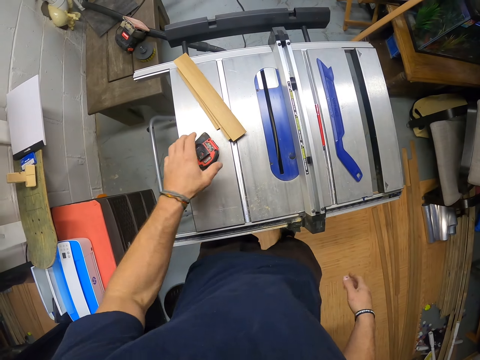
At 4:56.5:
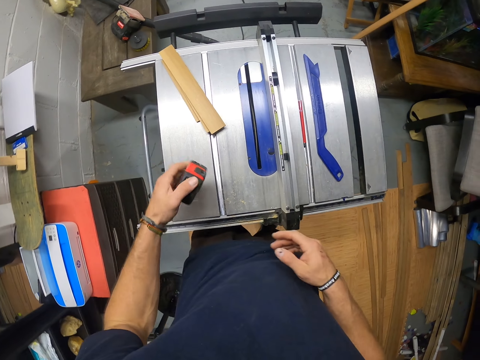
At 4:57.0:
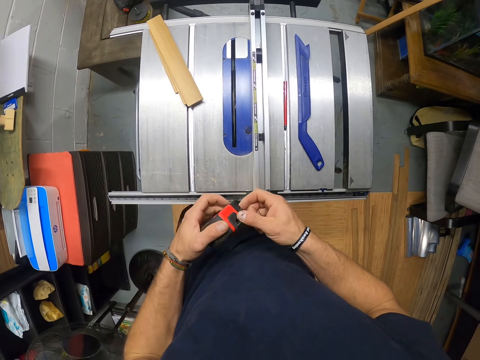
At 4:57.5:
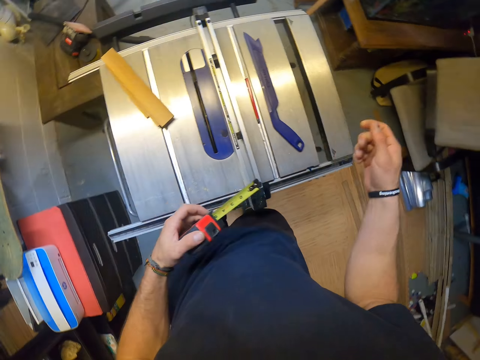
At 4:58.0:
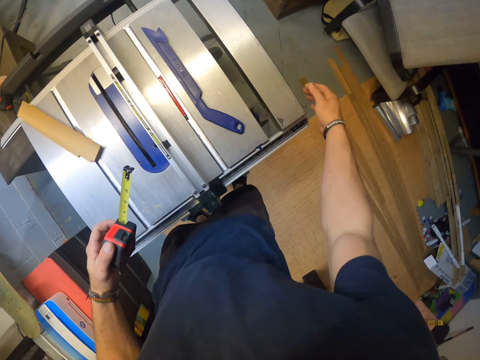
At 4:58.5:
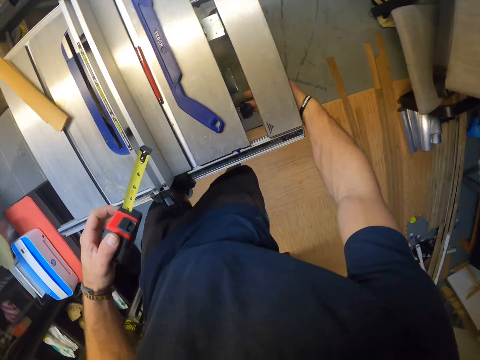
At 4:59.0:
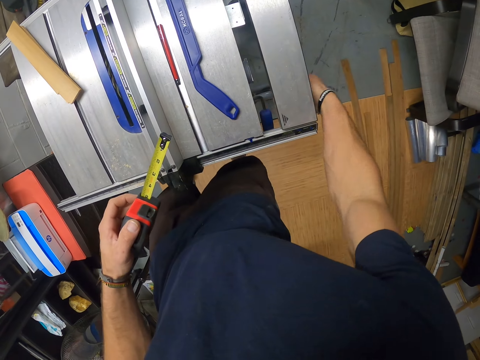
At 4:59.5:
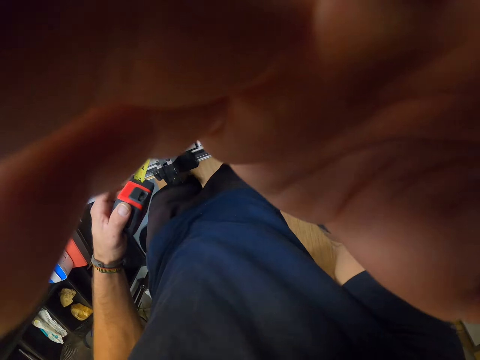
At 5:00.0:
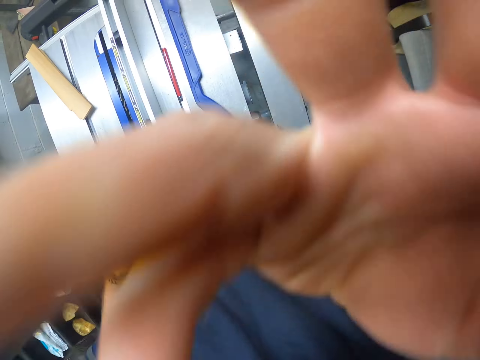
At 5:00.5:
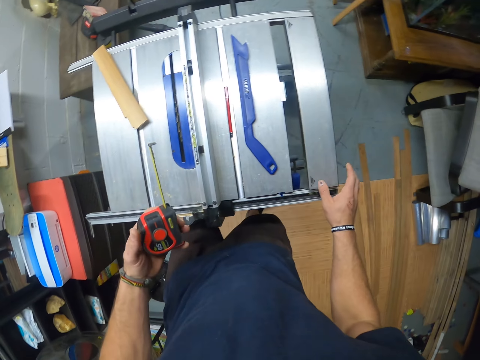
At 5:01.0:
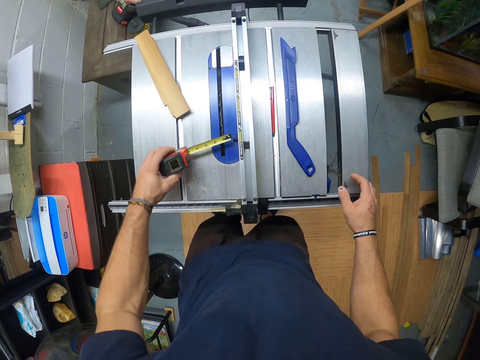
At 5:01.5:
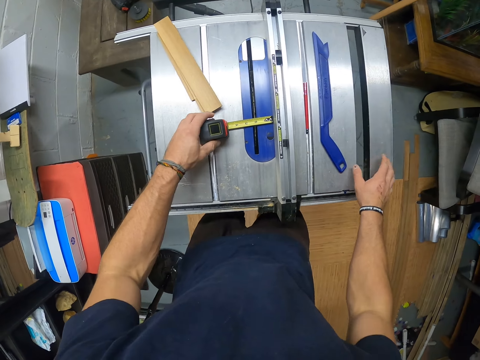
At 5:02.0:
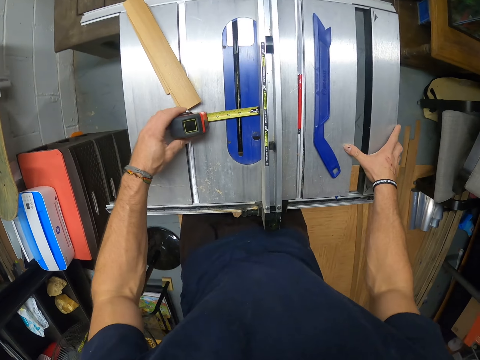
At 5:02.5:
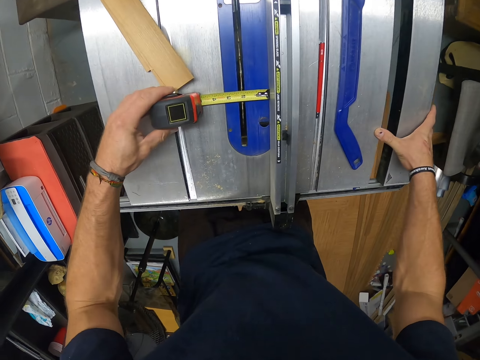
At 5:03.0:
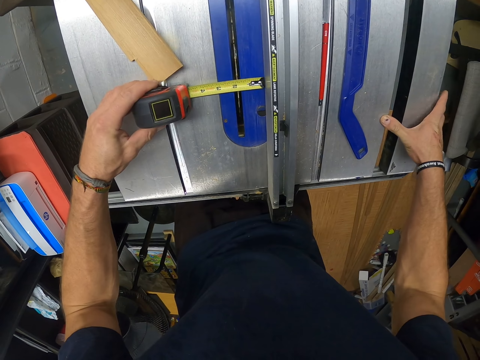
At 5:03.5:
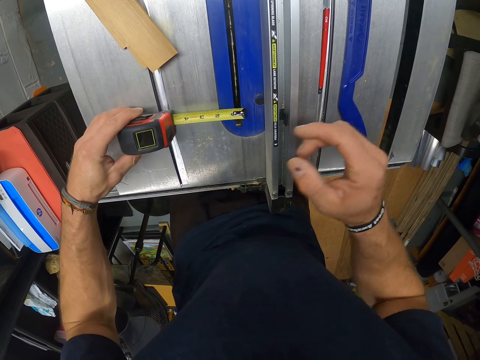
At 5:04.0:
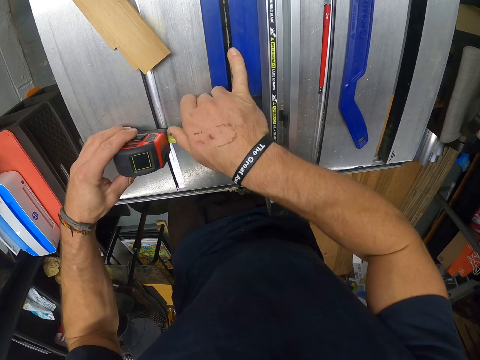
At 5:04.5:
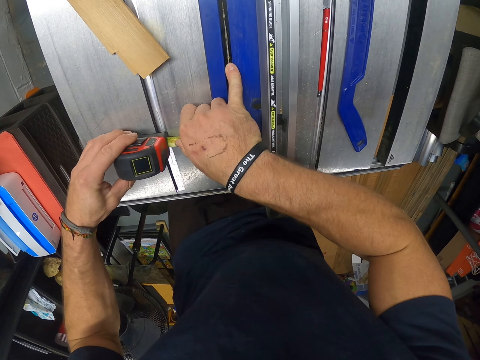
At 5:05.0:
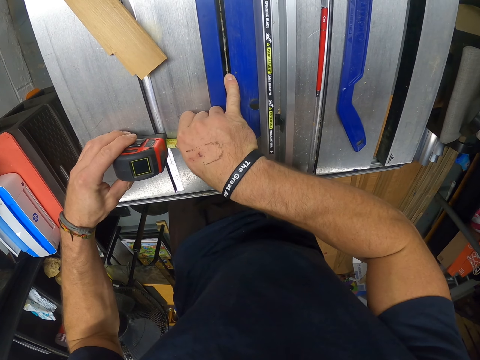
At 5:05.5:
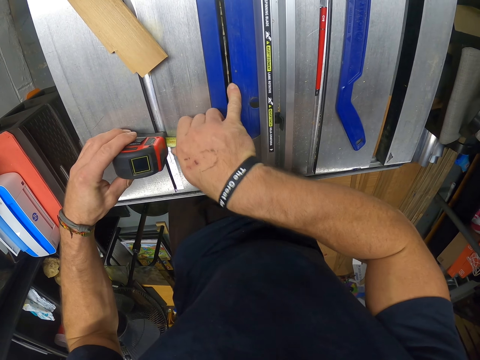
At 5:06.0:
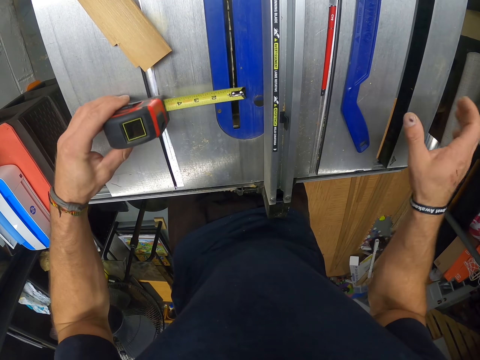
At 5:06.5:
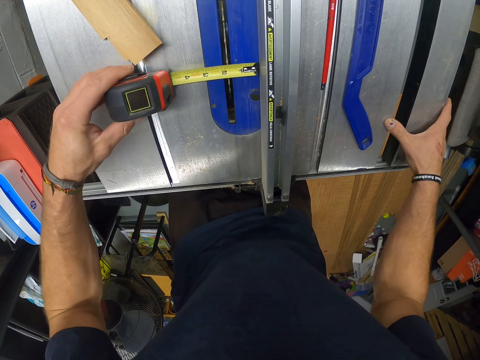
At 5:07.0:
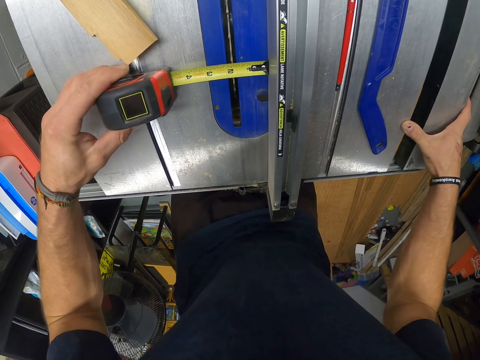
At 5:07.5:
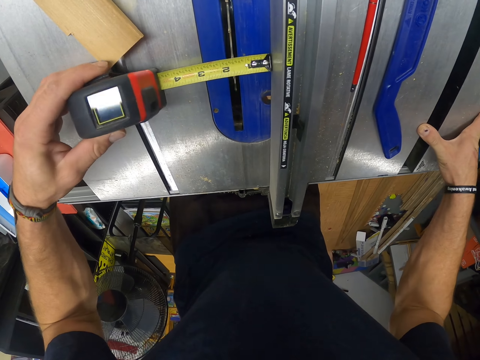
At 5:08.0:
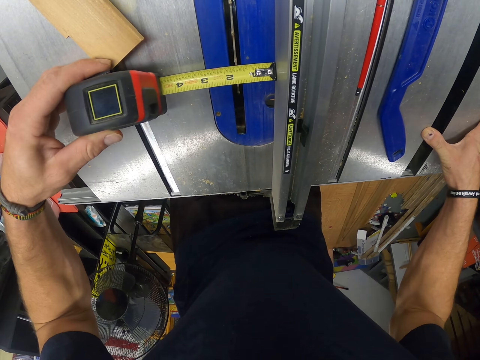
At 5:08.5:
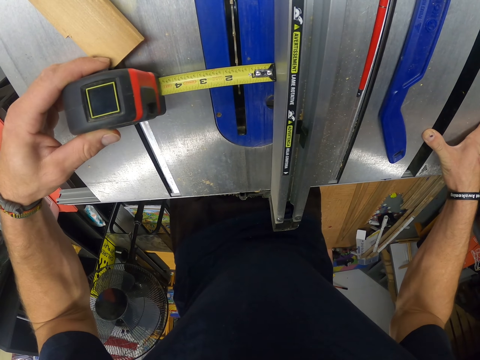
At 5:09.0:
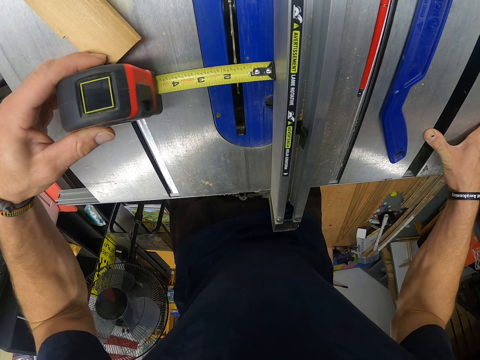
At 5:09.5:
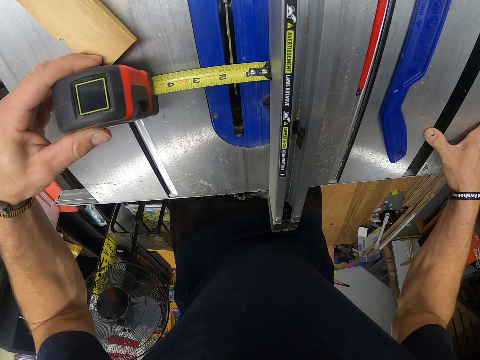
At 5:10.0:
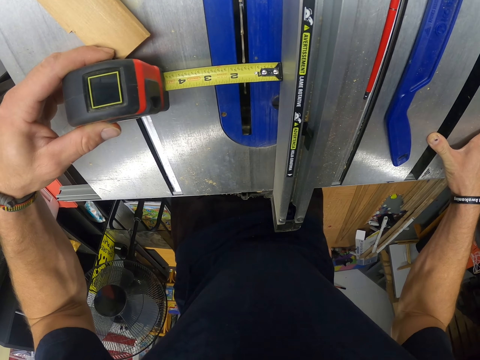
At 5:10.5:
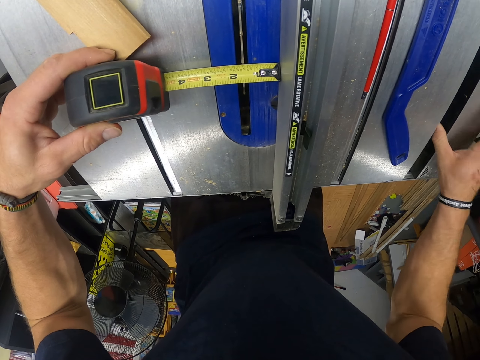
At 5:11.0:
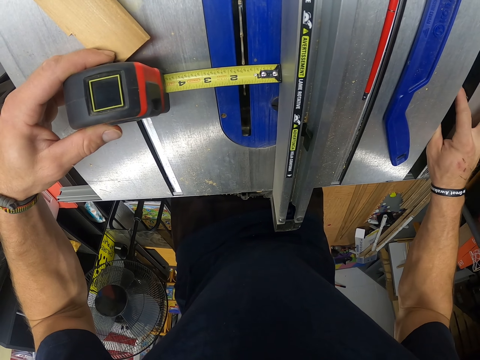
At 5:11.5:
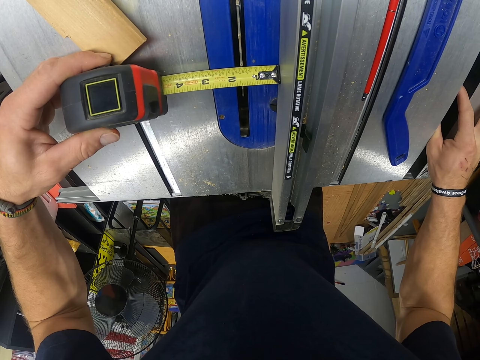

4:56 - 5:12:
The camera wearer picks up a measuring tape on the table saw with his left hand. He removes the blade of the measuring tape with his right hand. He adjusts the table saw. He switches a button under the table saw with his right hand. He adjusts a camera on his head with his right hand. He measures the table saw. He places the measuring tape on the table saw with his left hand. He adjusts the table saw with his right hand. He touches the blade. He rolls the blade of the table saw with his left hand. He measures the table saw with the measuring tape in his left hand. He adjusts the table saw with his right hand.

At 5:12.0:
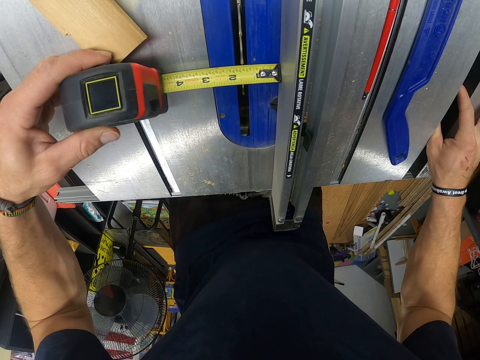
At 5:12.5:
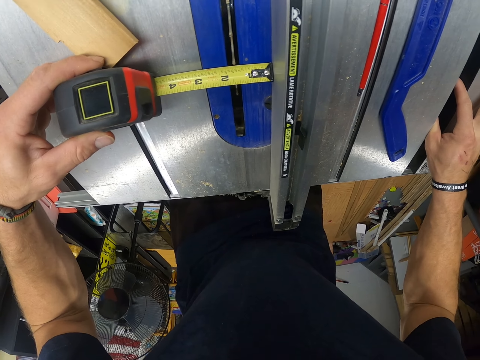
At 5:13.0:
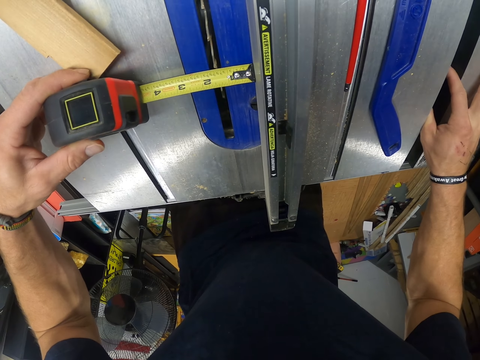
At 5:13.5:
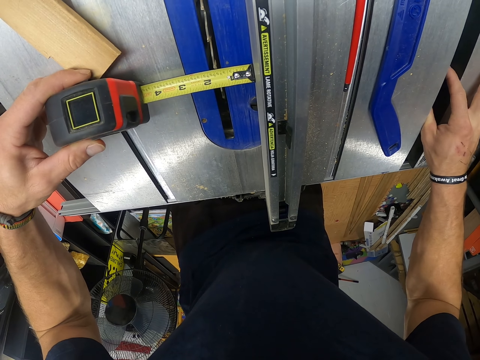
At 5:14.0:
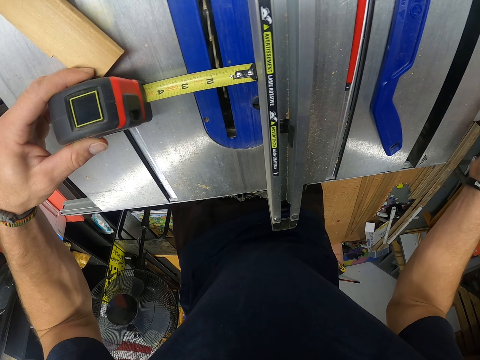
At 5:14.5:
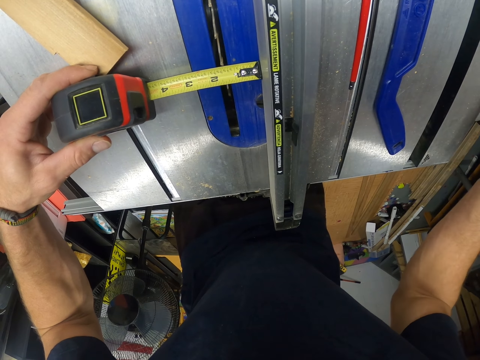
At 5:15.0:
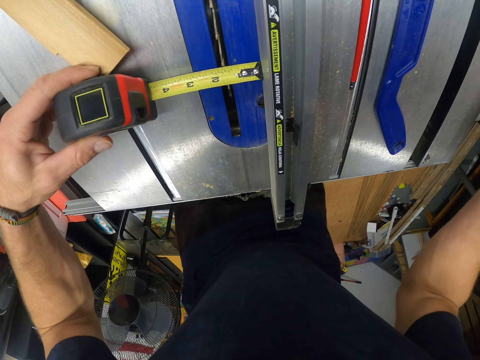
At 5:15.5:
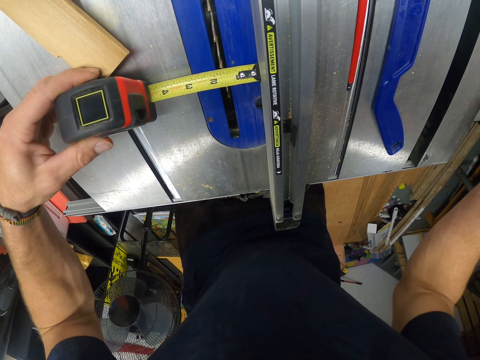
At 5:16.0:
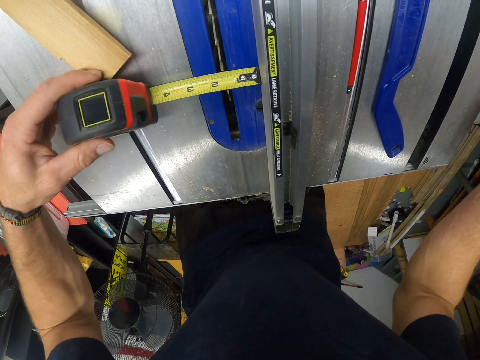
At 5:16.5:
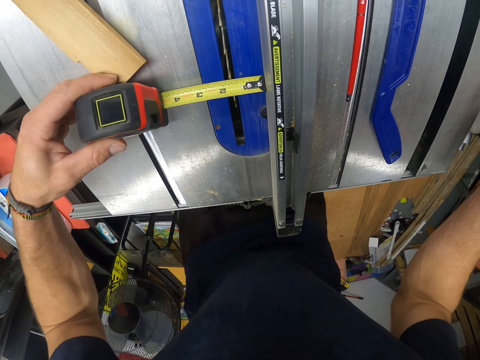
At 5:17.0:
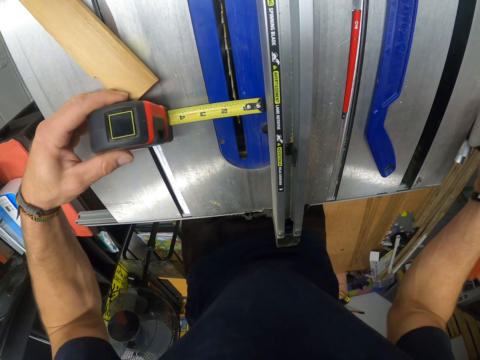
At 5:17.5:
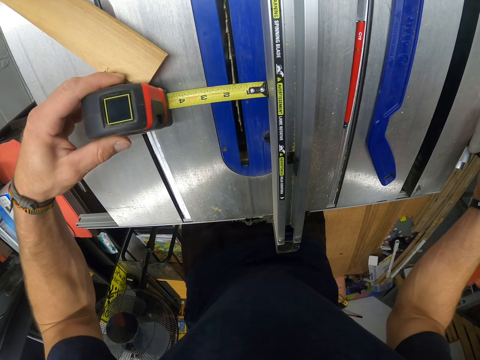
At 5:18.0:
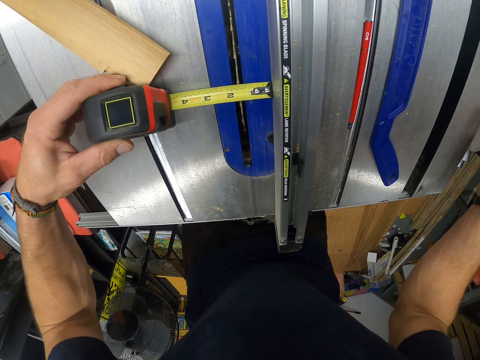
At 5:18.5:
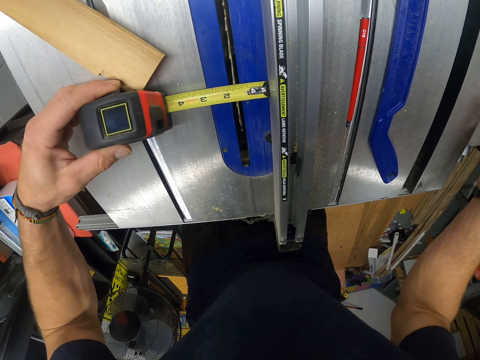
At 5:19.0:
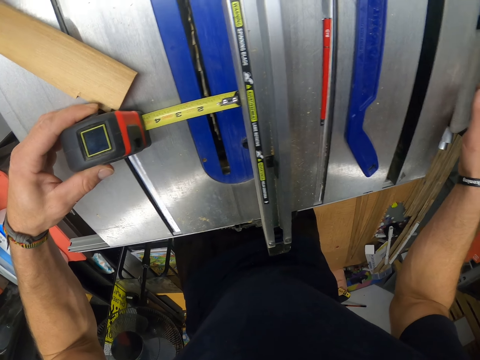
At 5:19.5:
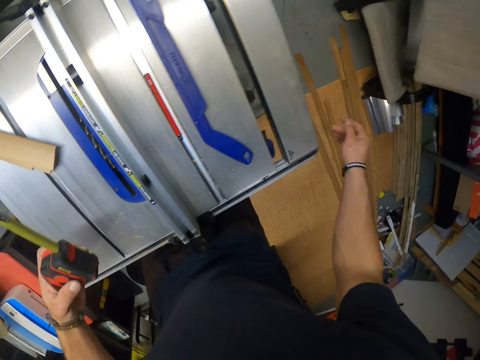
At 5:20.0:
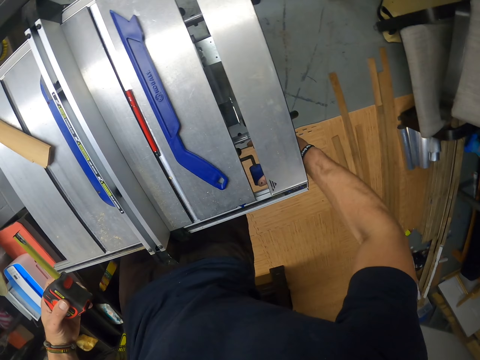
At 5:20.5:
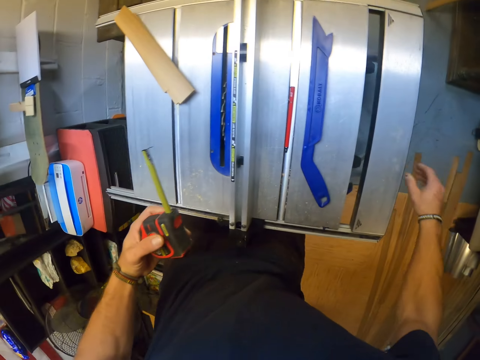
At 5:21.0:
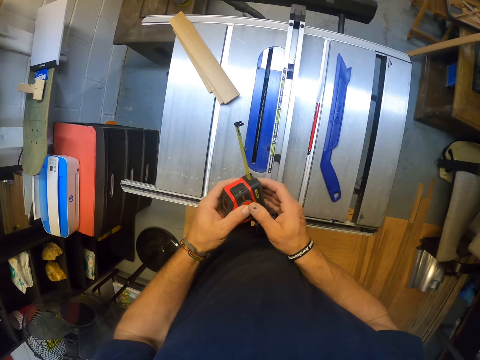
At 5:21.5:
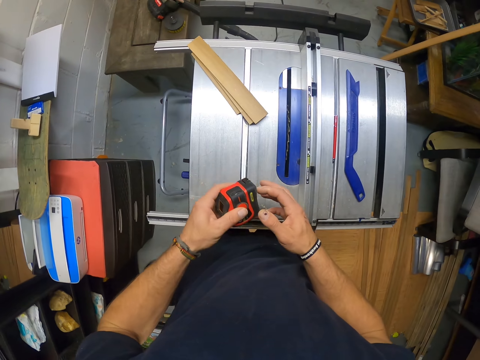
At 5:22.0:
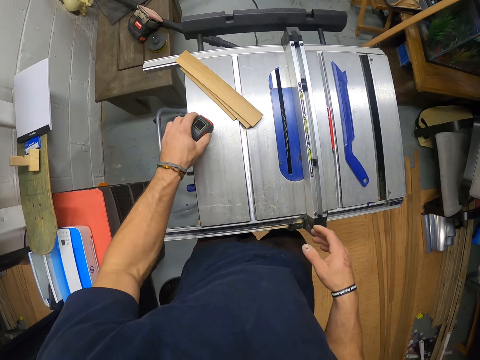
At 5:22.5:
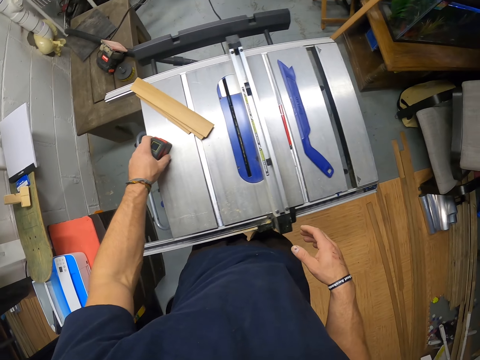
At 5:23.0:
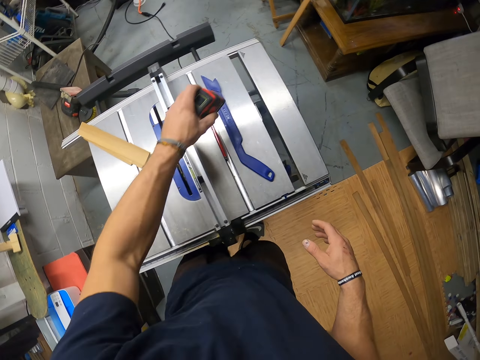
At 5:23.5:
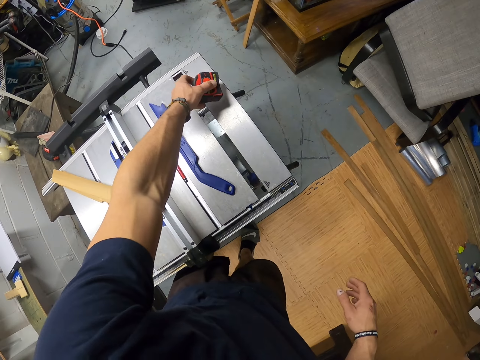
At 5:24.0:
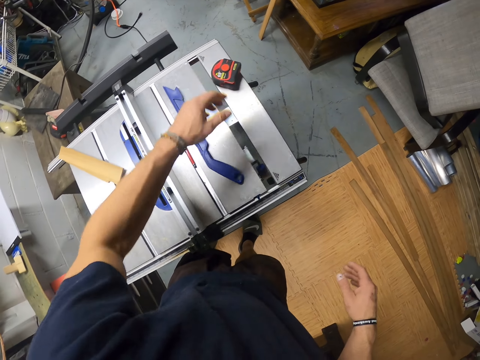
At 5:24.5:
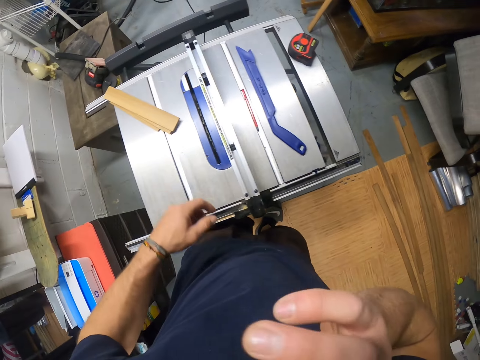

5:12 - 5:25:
The camera wearer adjusts the table saw. He switches the button under the table saw with his right hand. He closes the blade of the measuring tape with his right hand. He drops the measuring tape on the table saw with his left hand.
